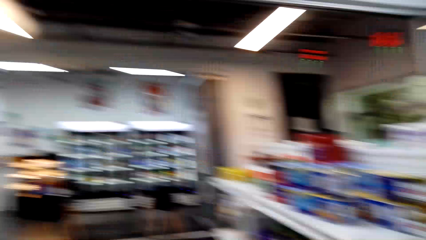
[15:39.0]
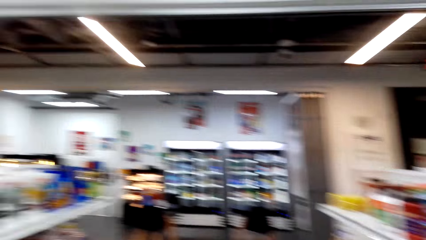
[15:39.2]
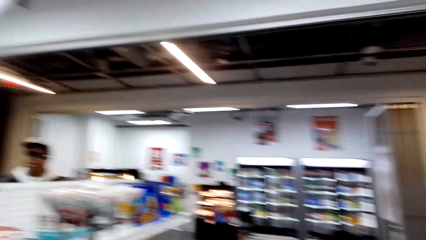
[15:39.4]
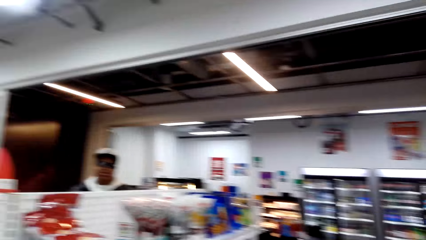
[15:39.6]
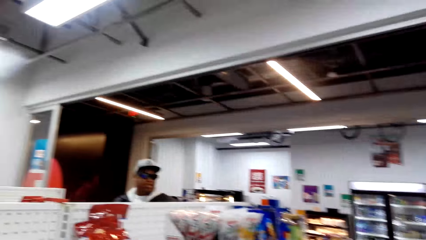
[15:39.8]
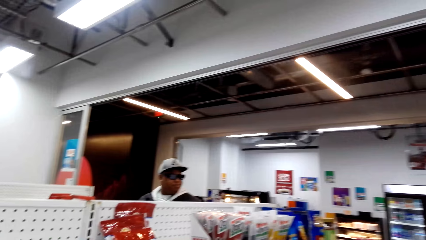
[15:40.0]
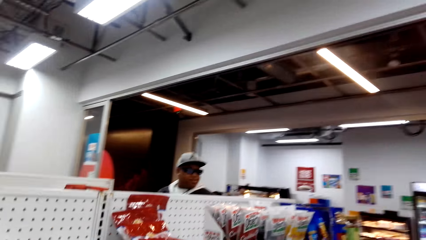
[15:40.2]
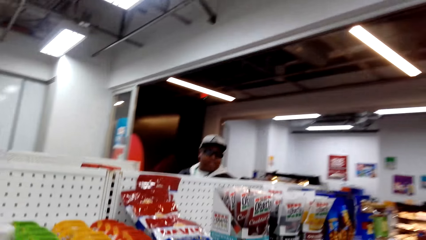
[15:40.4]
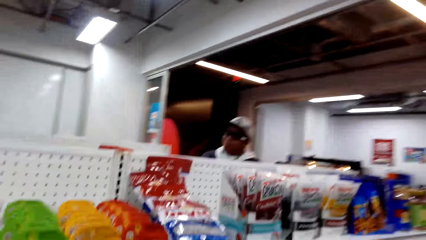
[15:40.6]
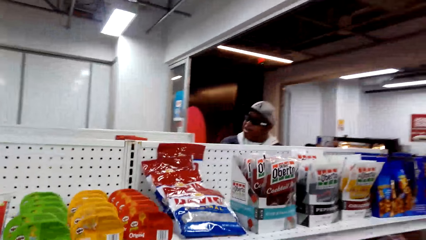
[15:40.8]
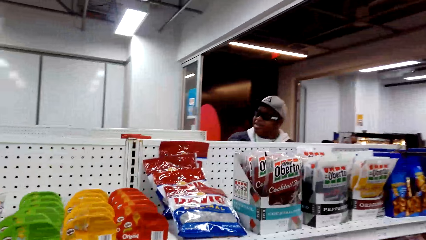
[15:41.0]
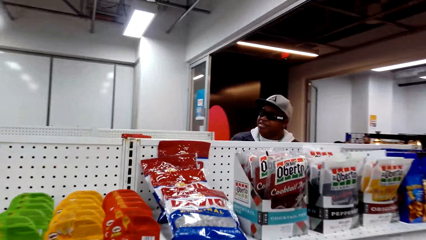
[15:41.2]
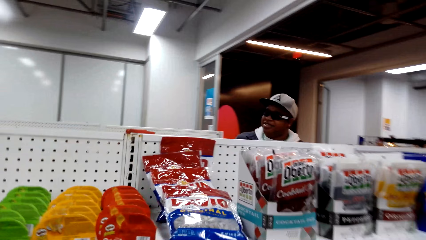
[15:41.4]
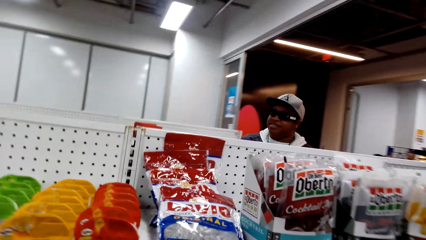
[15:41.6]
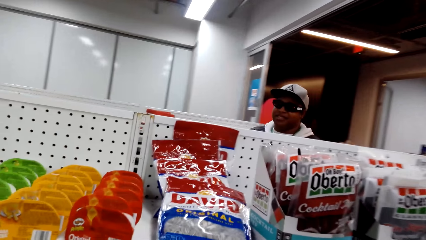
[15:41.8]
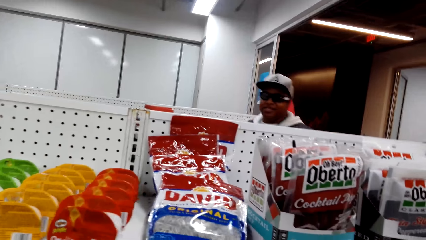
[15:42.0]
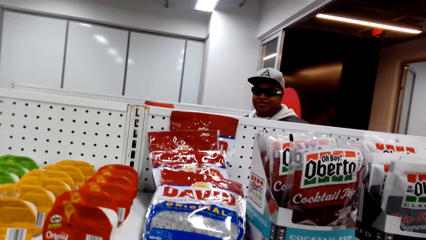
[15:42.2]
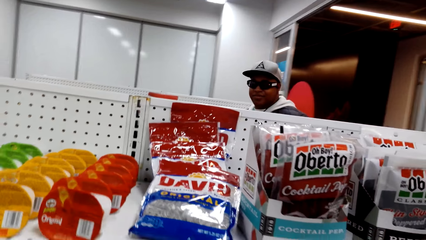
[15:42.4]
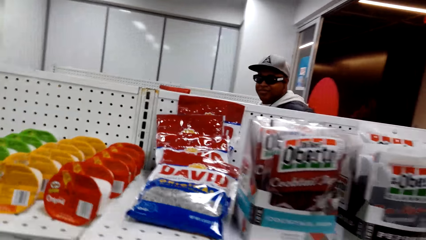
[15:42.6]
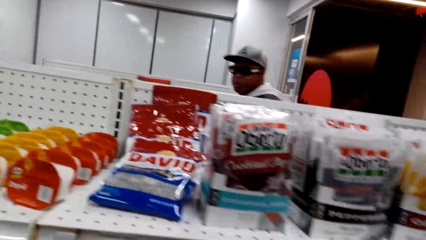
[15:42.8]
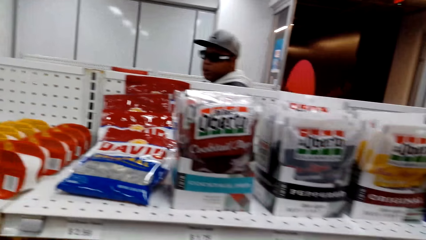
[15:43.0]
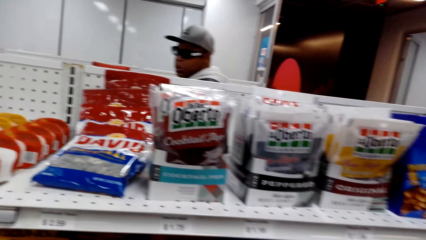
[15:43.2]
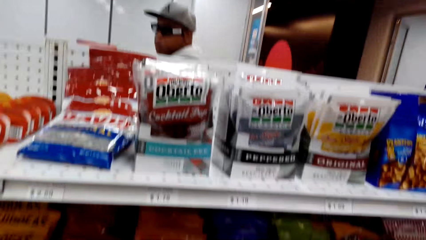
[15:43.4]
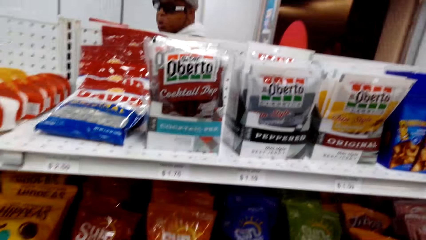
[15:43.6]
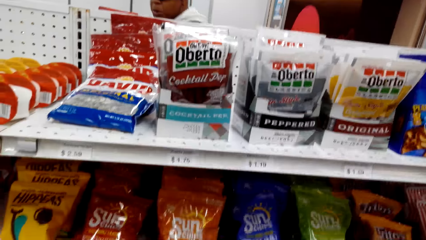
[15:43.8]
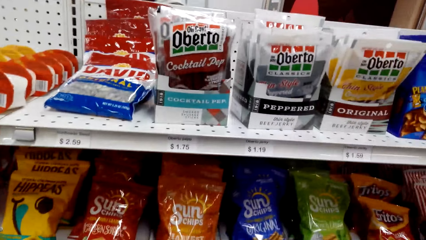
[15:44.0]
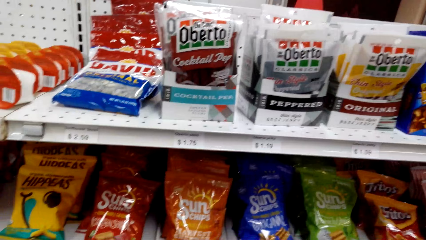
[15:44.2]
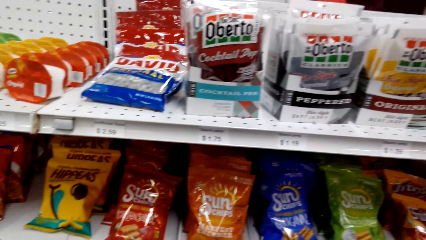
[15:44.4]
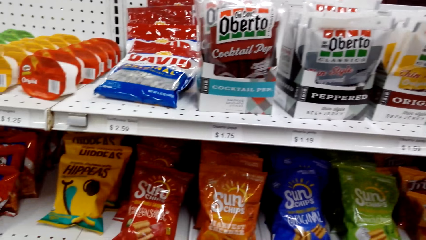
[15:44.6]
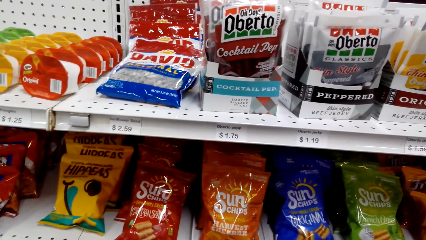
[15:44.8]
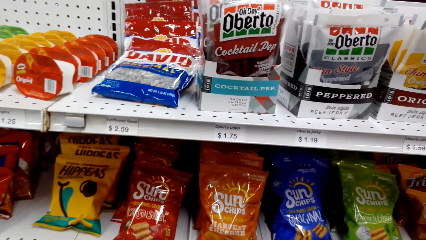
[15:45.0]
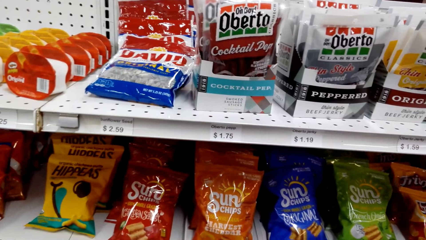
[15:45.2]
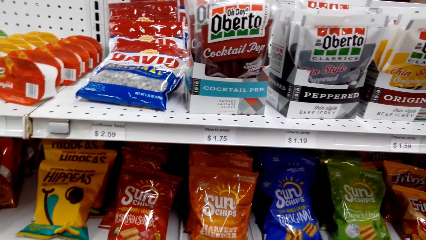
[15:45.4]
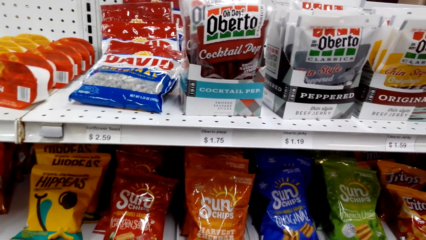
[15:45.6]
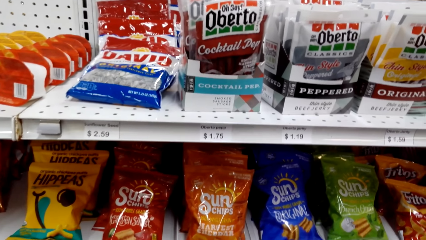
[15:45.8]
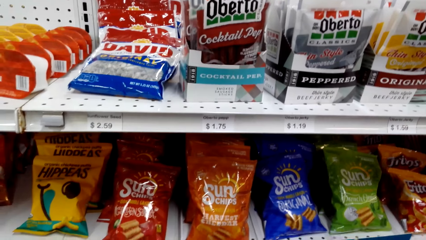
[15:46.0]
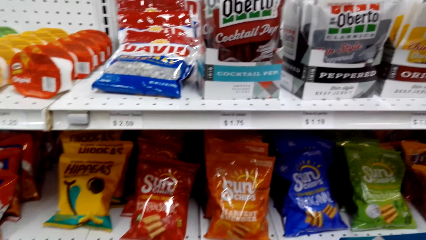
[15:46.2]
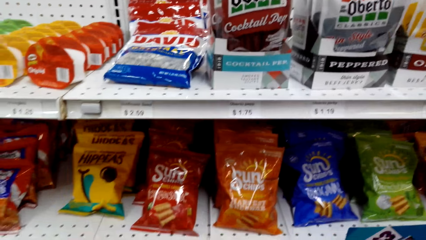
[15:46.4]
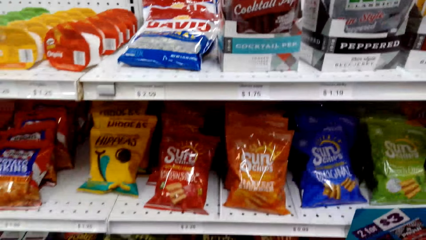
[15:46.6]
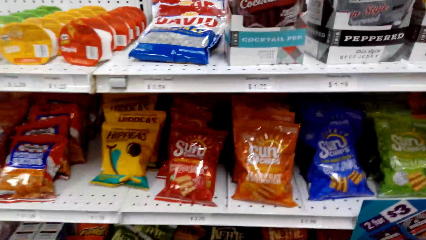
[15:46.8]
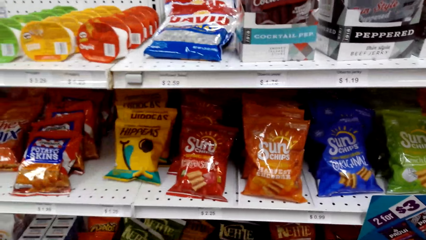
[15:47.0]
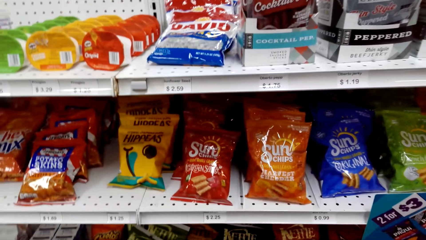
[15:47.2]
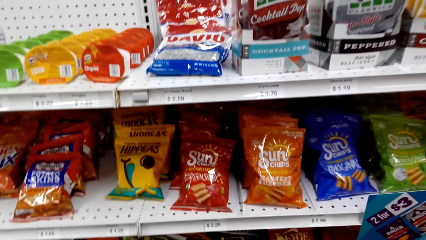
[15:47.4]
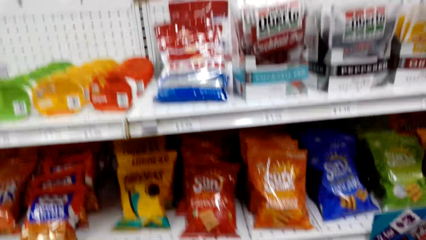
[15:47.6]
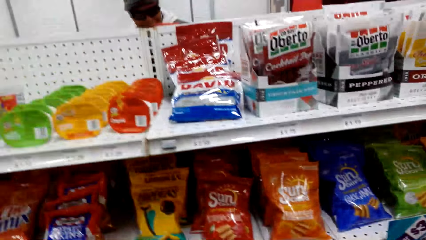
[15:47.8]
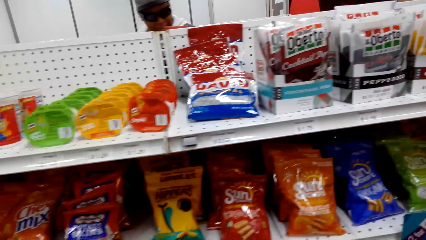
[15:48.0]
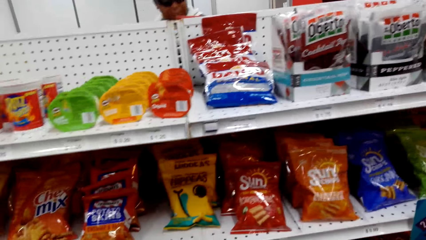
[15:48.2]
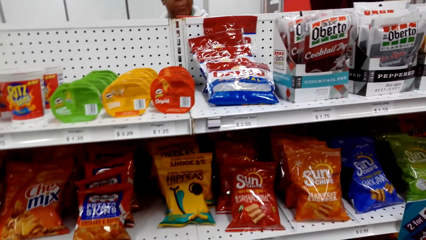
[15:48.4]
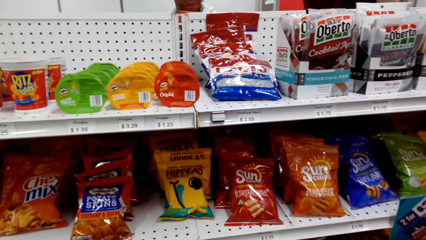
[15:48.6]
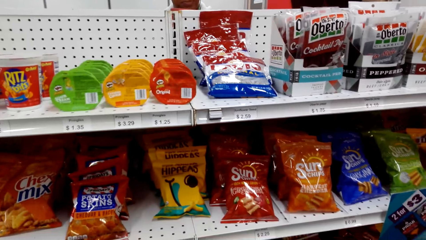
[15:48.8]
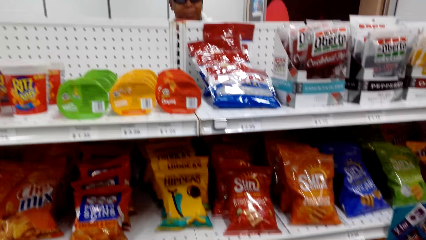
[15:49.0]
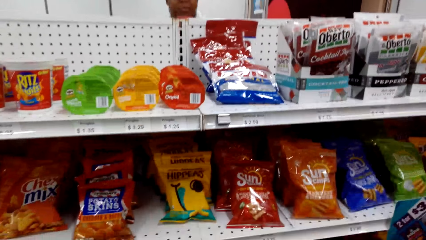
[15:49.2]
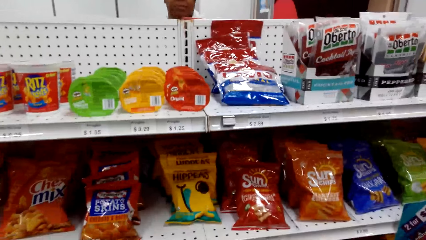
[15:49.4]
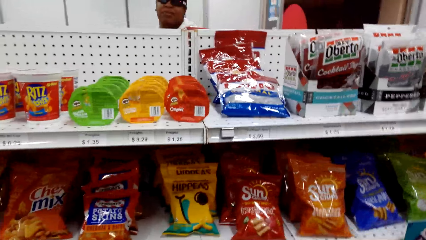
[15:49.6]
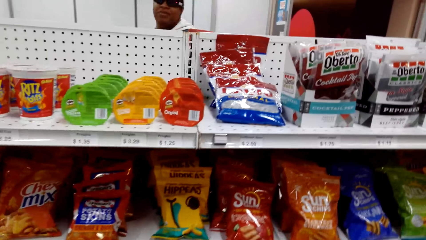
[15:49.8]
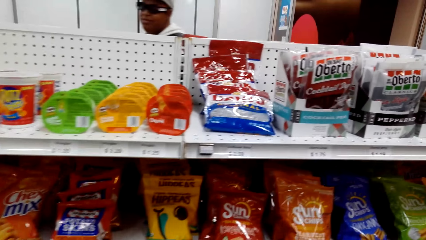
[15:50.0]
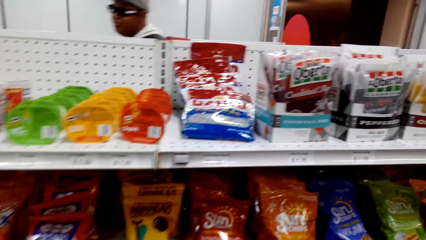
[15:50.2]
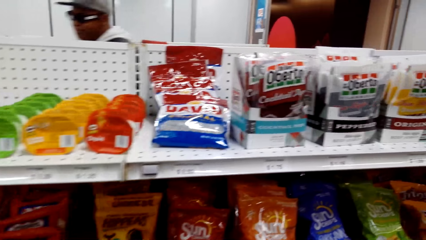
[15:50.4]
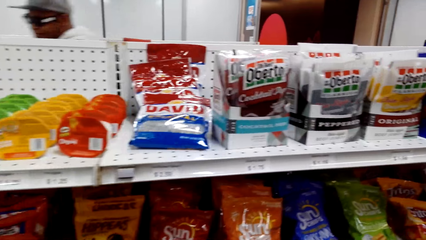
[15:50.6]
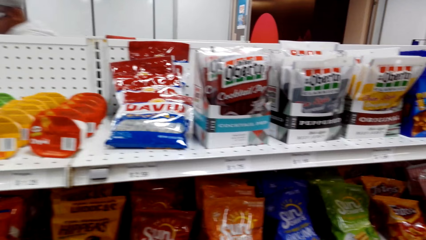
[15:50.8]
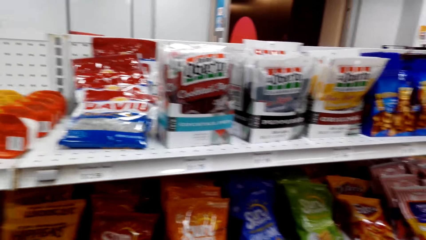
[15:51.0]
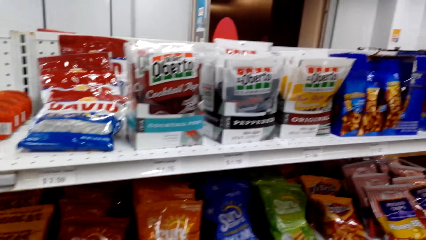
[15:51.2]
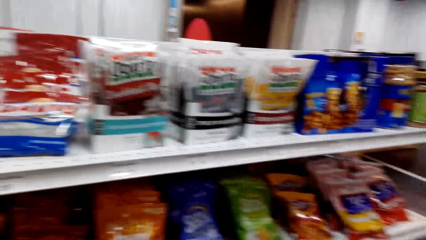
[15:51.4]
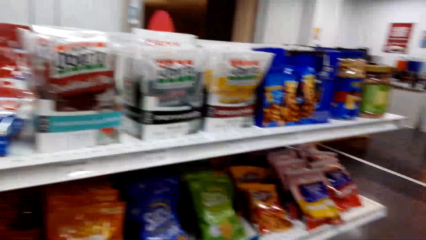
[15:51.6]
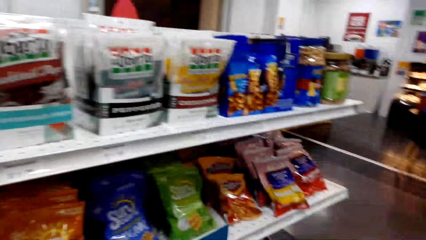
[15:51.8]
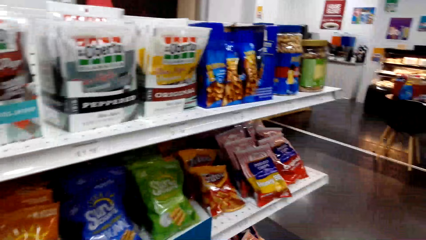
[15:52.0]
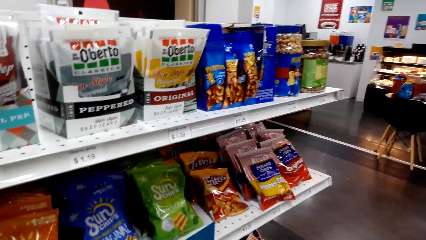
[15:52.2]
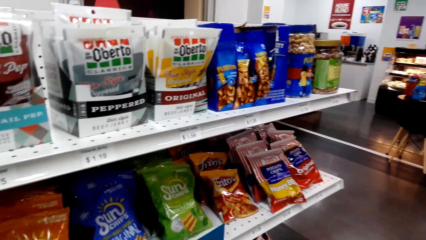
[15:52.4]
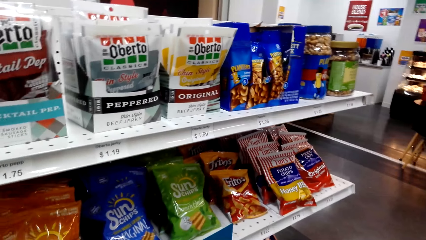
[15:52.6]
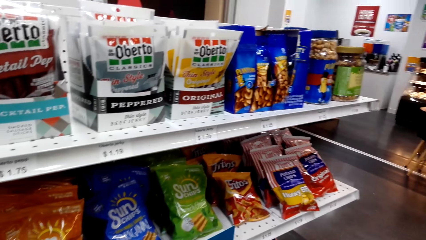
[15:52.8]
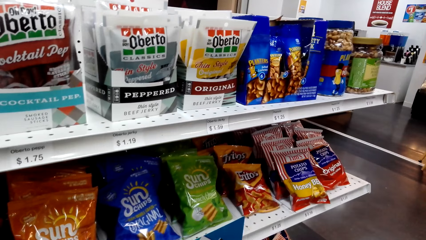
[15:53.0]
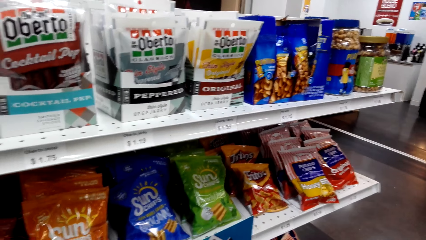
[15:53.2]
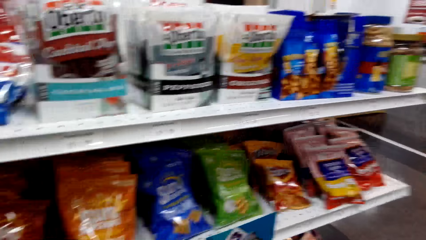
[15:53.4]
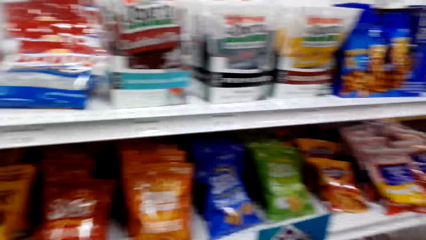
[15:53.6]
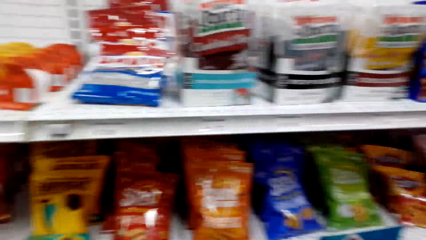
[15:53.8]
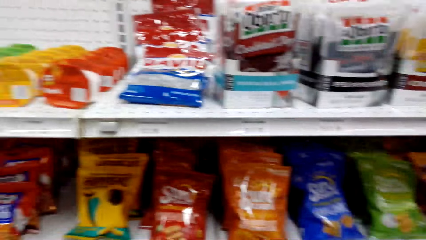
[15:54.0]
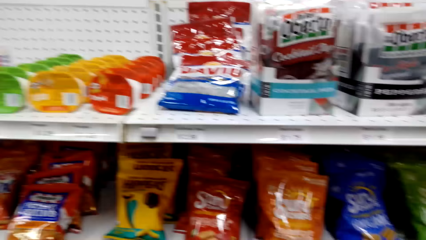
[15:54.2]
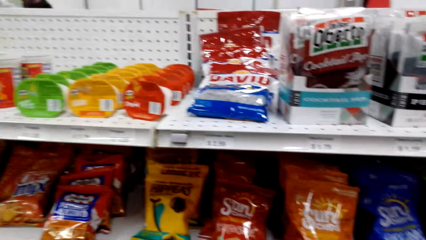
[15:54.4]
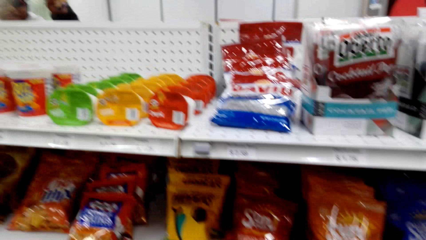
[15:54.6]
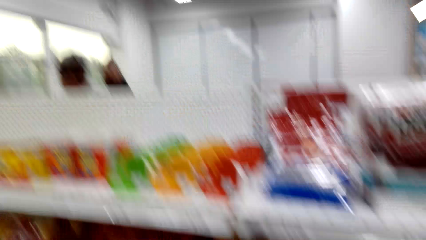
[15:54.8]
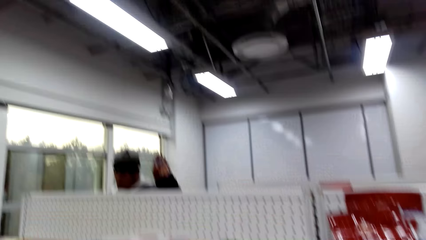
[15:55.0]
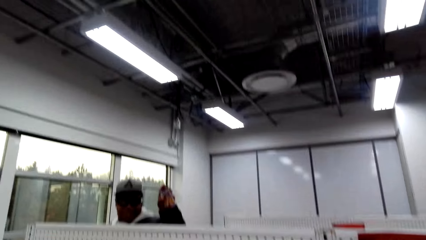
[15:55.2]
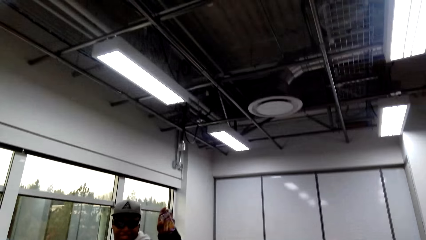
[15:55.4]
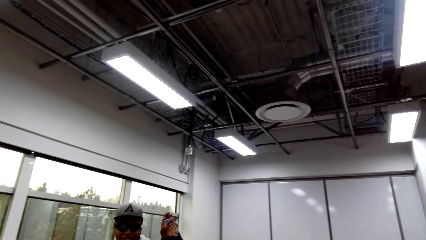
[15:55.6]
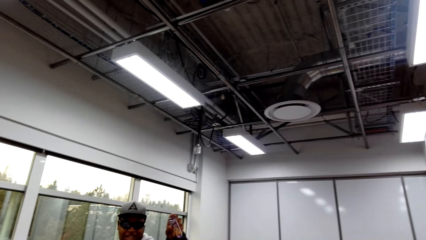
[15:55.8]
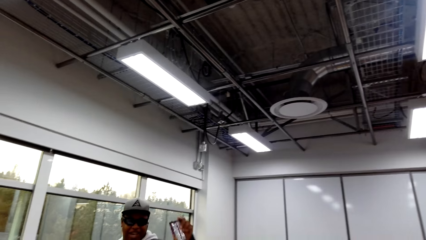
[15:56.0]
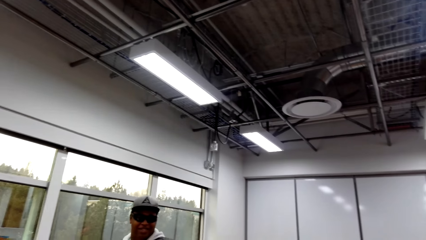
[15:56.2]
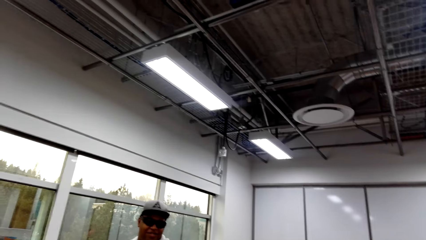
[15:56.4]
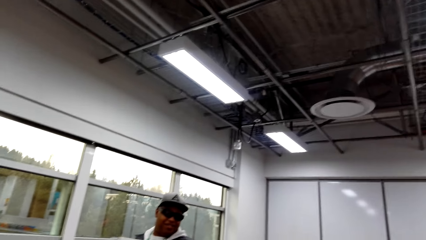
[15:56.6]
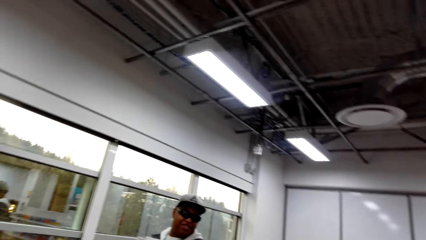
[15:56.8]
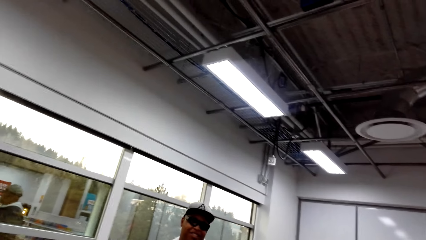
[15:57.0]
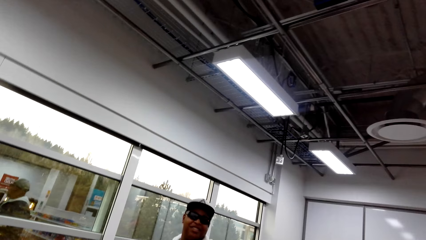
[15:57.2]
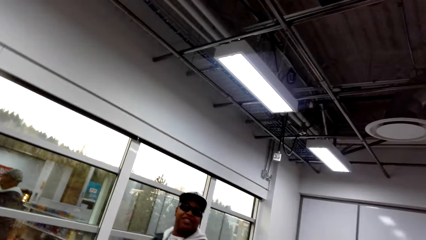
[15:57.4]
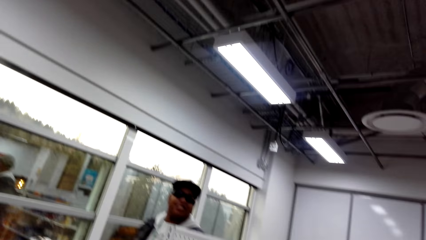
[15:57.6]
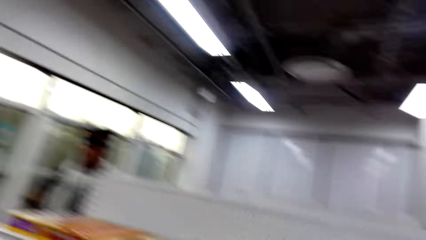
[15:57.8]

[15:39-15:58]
A person shops in the supermarket with the camera wearer. The person raises an item and lowers a hand.
